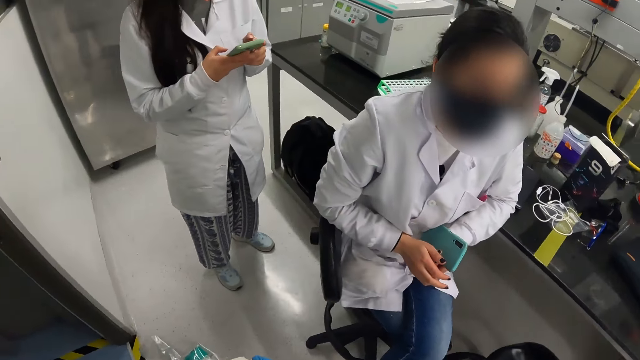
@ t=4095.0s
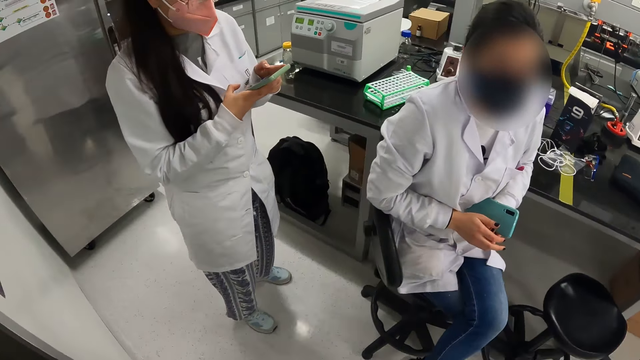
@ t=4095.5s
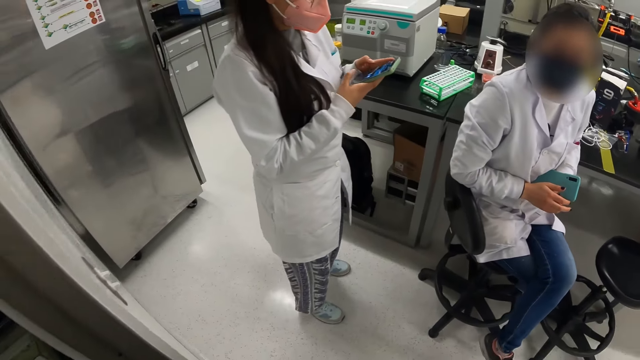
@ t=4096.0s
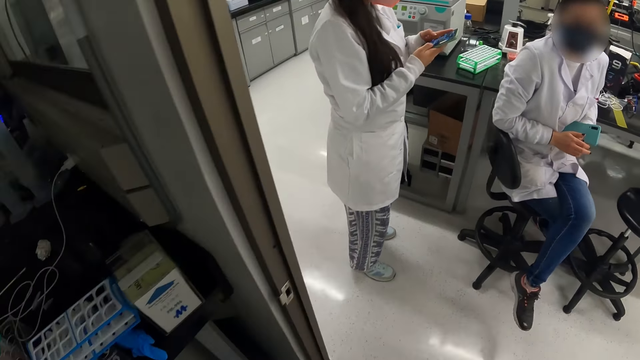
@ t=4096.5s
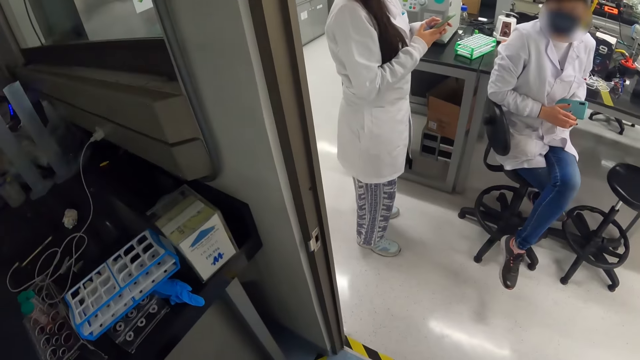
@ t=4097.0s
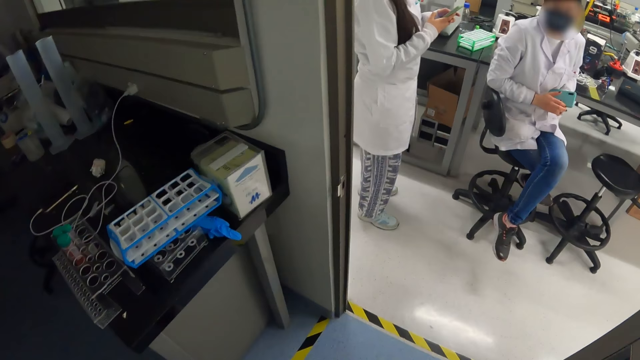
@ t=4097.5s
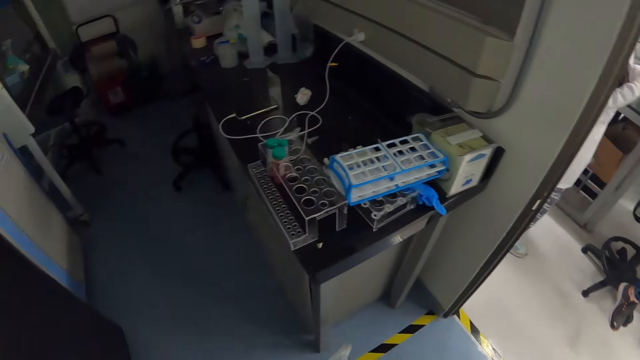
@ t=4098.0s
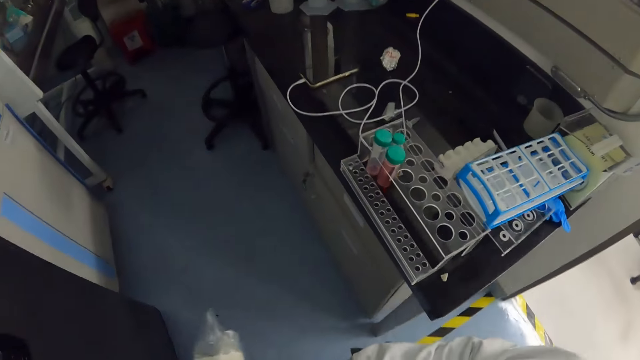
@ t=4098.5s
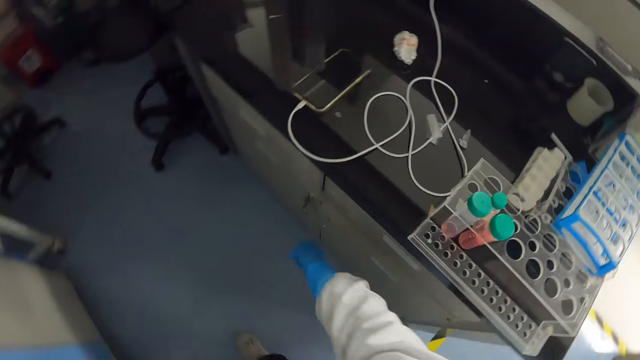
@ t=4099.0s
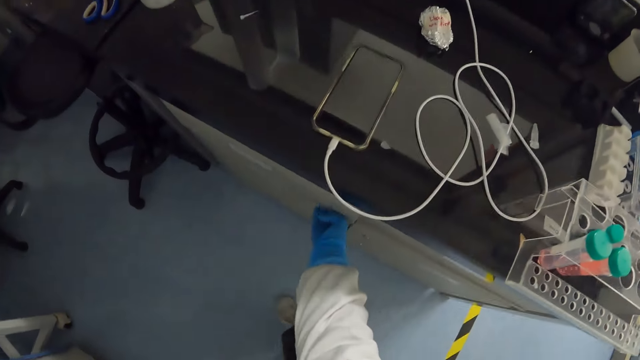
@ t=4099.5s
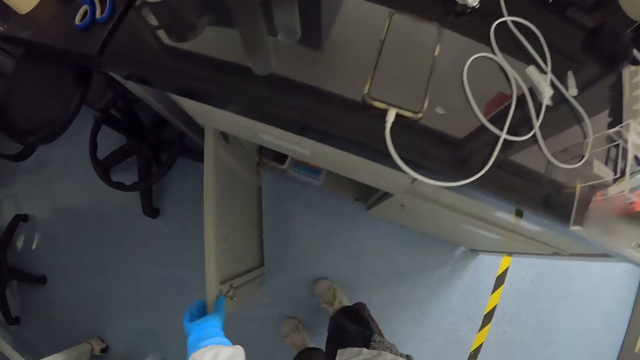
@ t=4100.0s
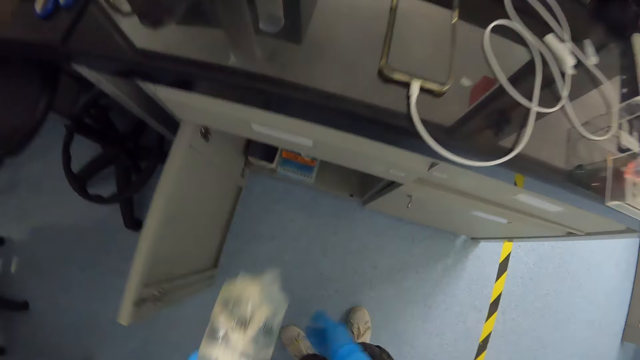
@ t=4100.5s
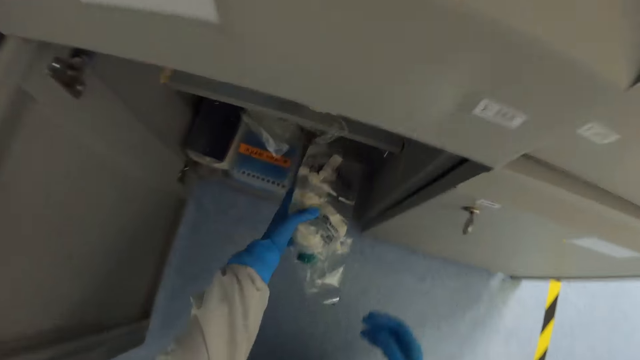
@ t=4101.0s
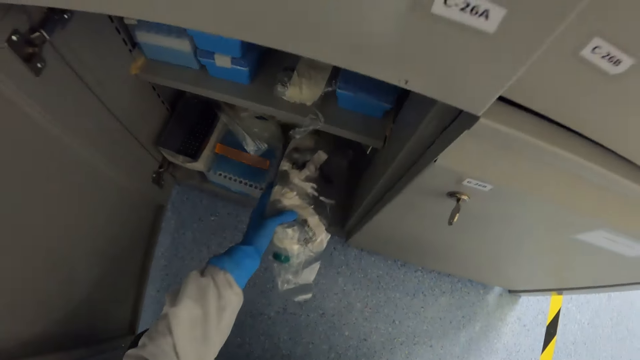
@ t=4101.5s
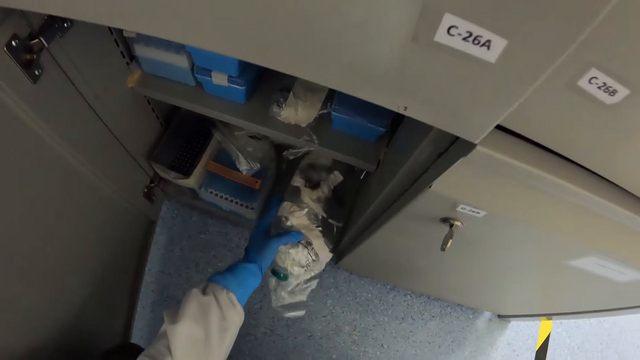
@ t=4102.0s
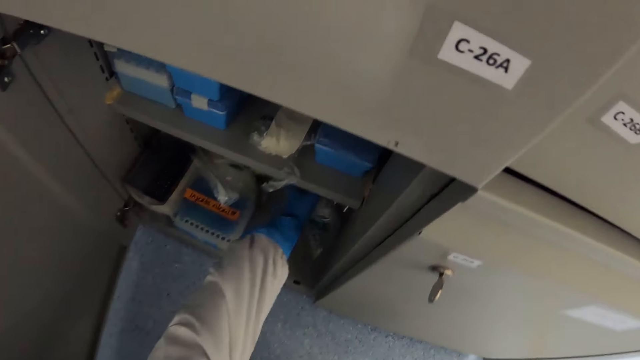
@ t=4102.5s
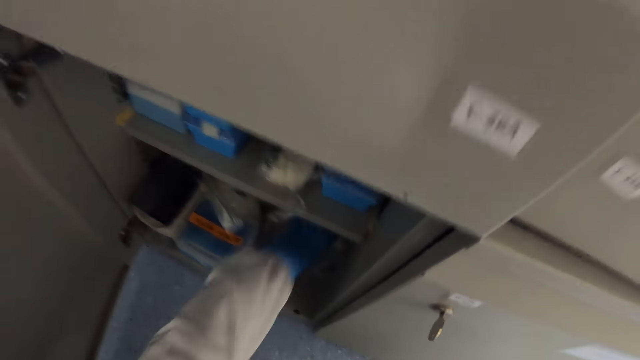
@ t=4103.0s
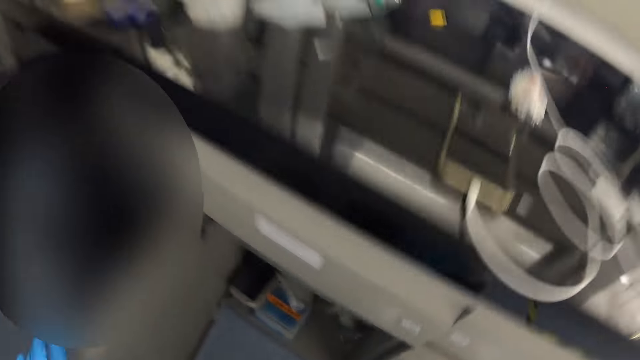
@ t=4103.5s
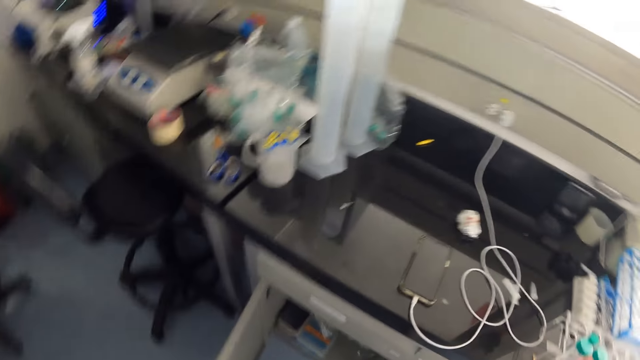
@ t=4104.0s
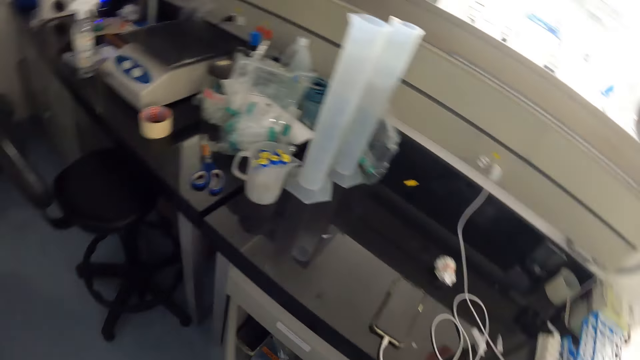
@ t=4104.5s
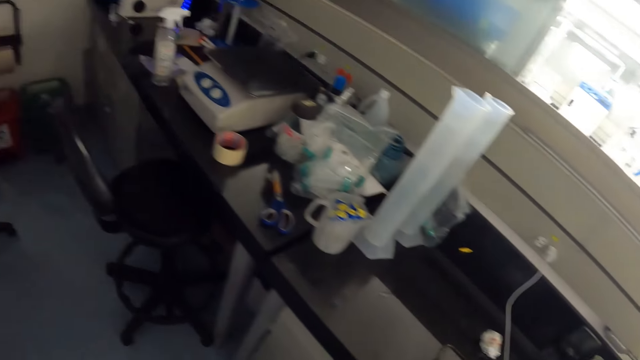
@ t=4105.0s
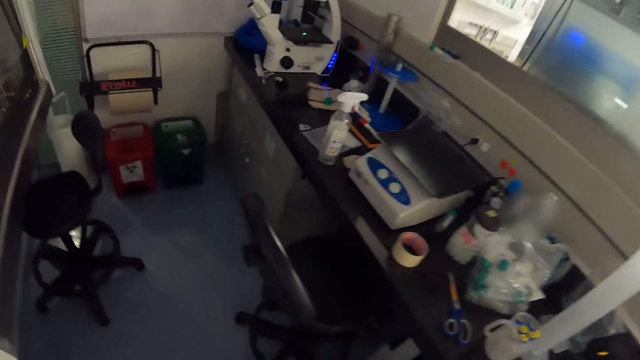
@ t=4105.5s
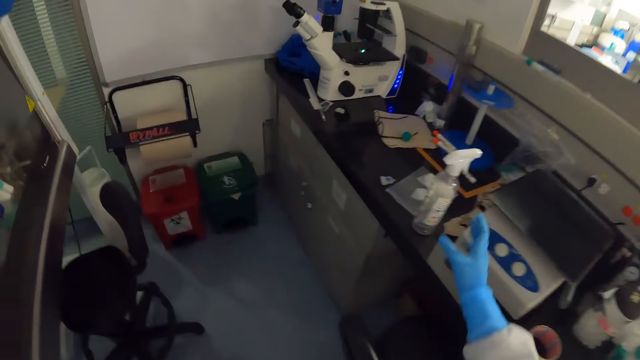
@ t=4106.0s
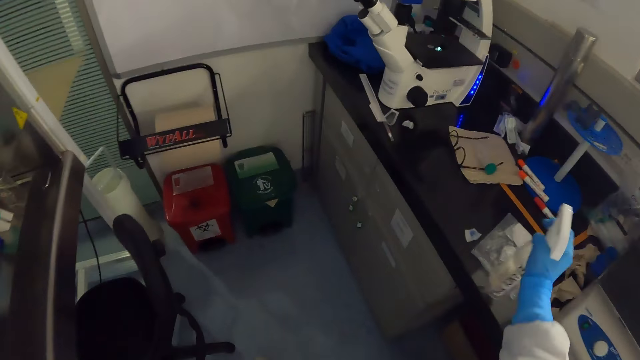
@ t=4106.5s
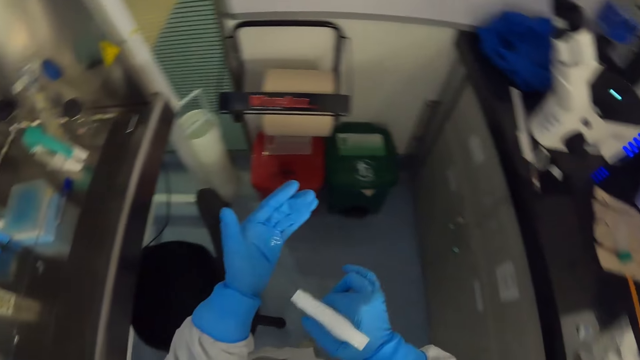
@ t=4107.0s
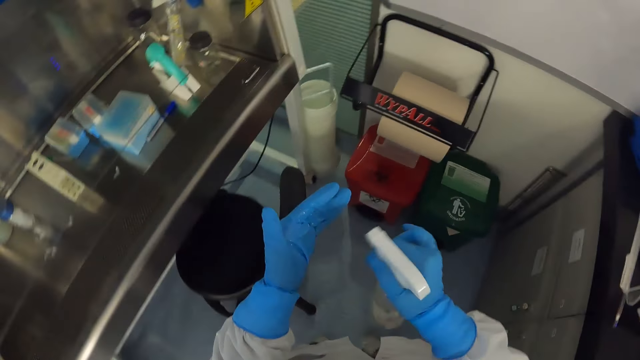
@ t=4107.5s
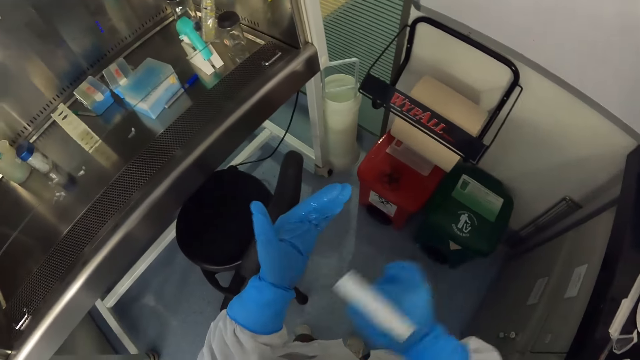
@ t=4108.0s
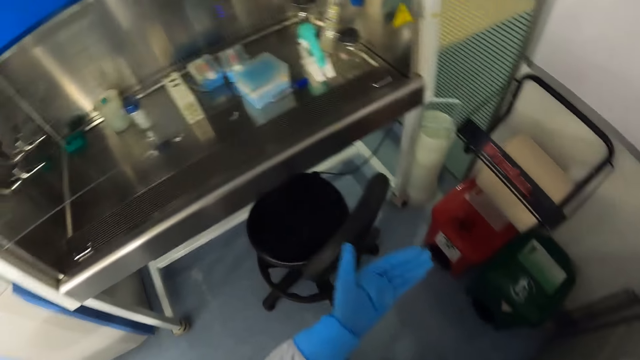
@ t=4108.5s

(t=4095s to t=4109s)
The camera wearer walks towards a cabinet. They switch a plastic paper to the other hand. They open the cabinet. They move the hand in the cupboard. They put the plastic paper in the cabinet. They close the cabinet. They pick up a sprayer bottle. They spray liquid on a hand.

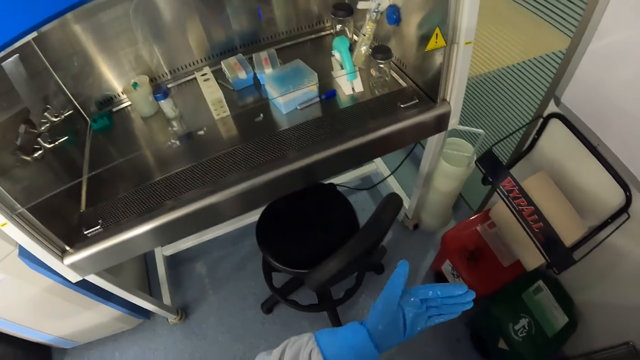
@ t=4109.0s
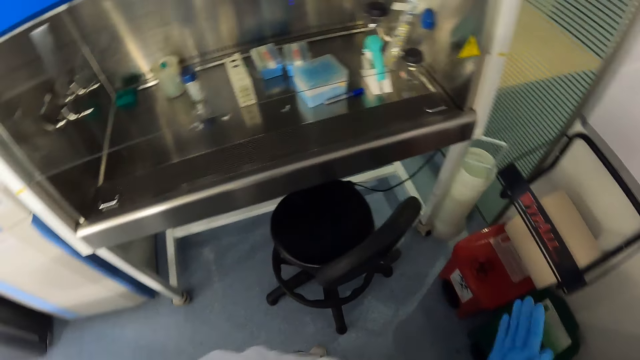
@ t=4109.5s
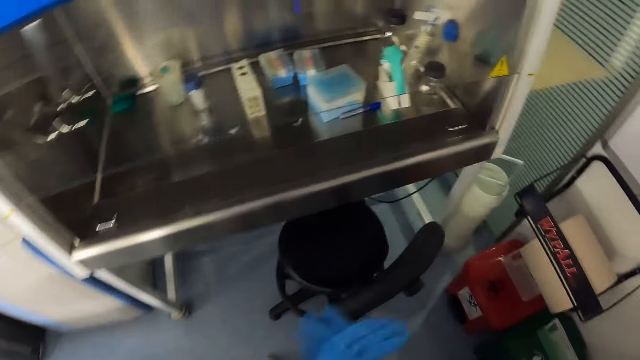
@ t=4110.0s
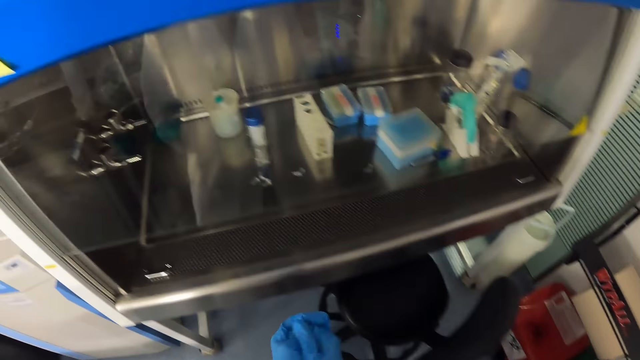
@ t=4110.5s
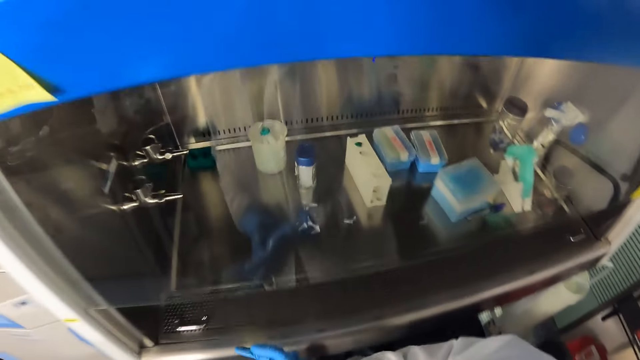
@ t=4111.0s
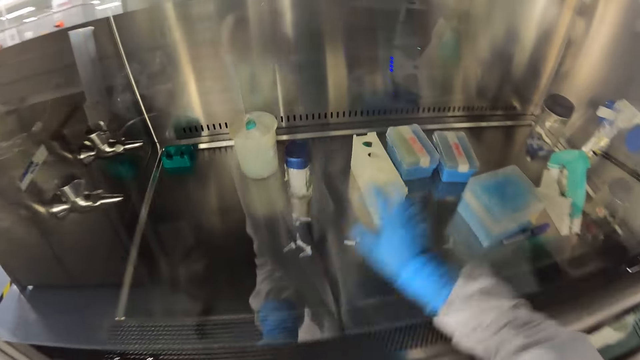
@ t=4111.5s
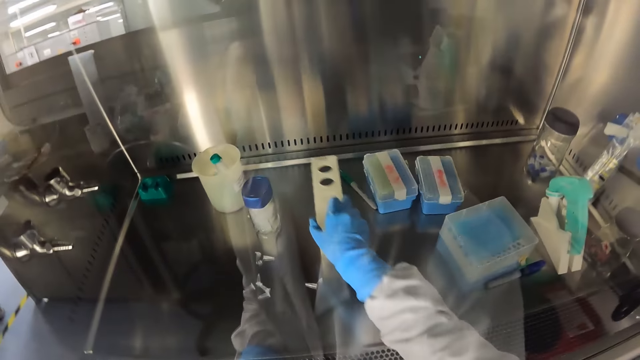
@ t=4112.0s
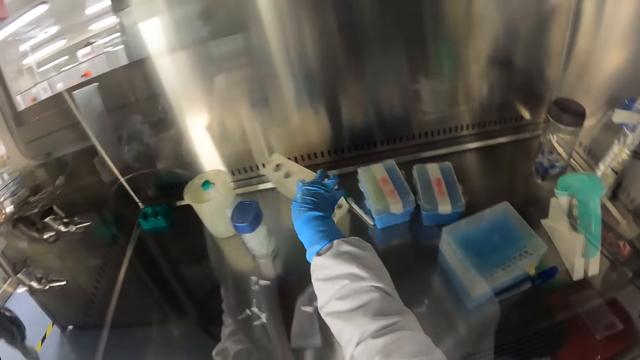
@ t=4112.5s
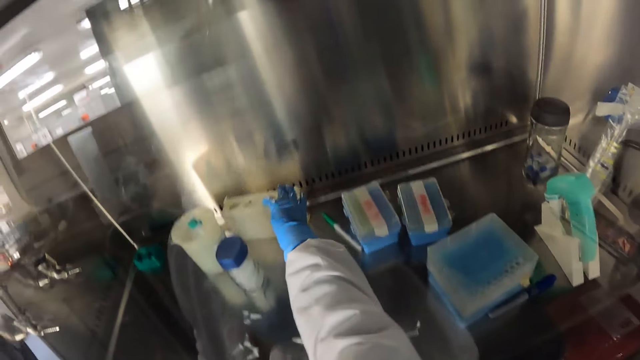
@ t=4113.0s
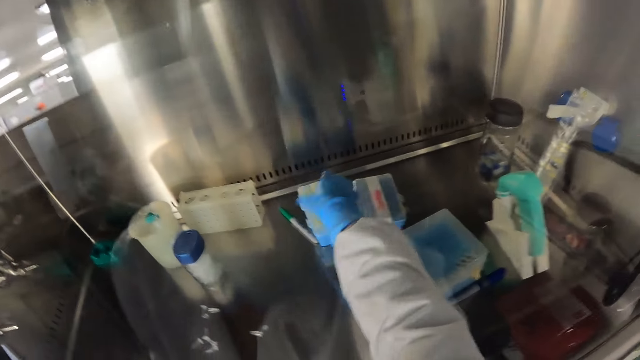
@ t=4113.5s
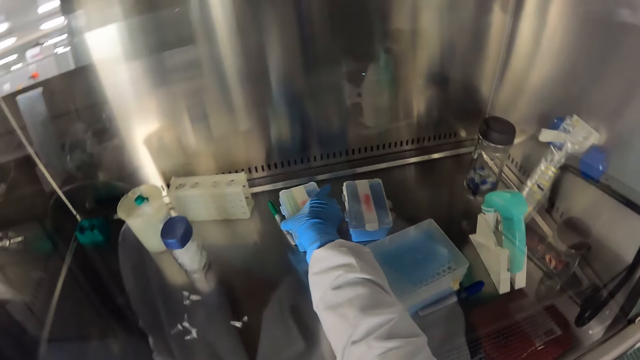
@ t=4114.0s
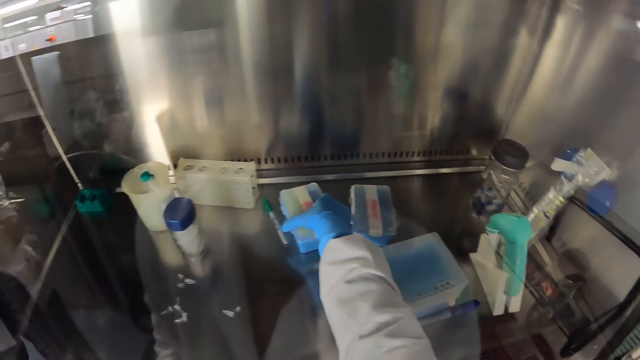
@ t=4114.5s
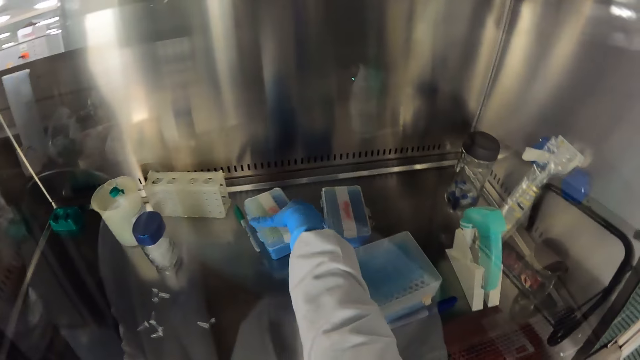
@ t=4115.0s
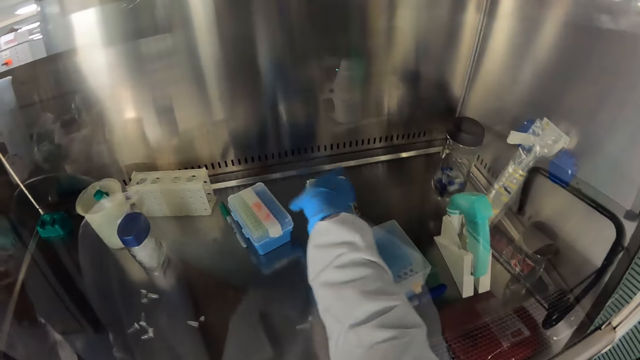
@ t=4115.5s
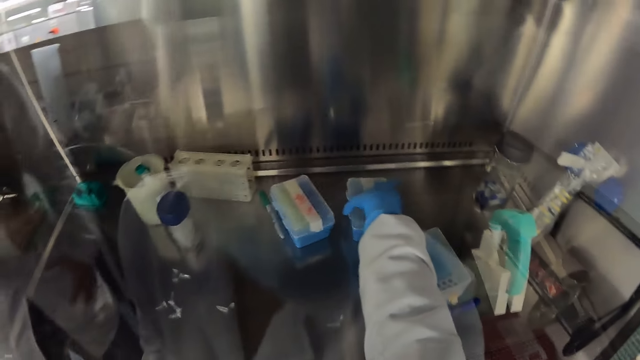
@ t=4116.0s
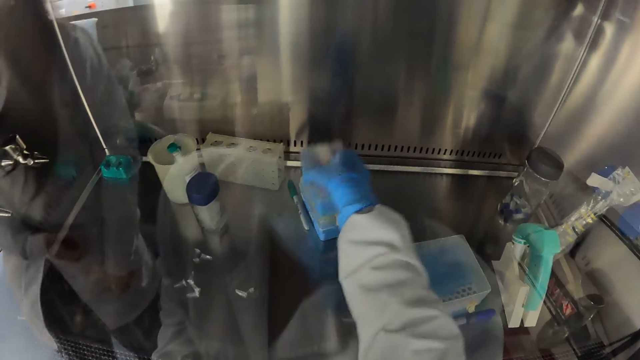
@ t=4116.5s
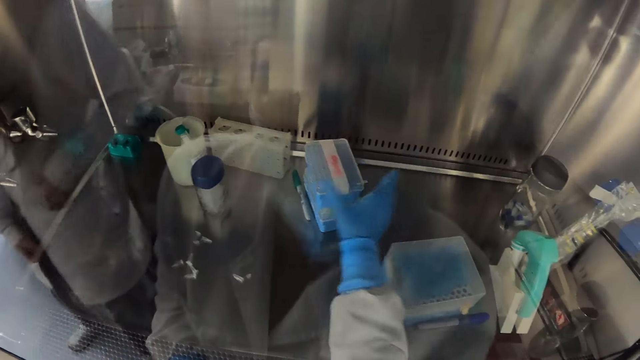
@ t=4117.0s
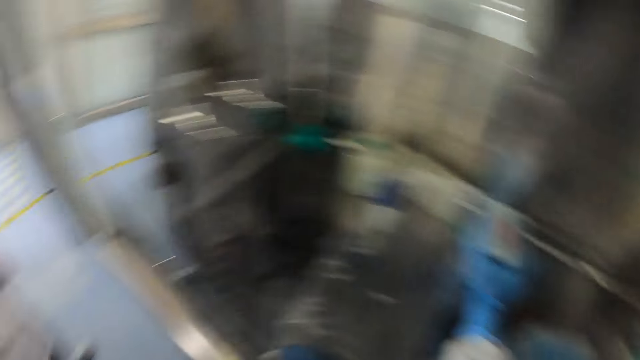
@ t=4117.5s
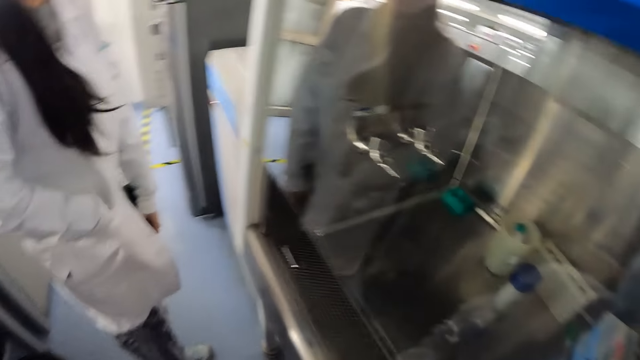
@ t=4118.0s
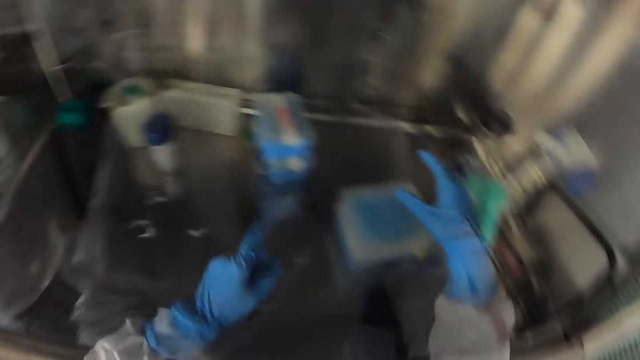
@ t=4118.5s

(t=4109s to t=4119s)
The camera wearer rubs the hands. They move a white test tube holder rack. They move a tin or plastic box on the table. They put the tin on the other. They pick up a plastic box. They hold plastic boxes.
